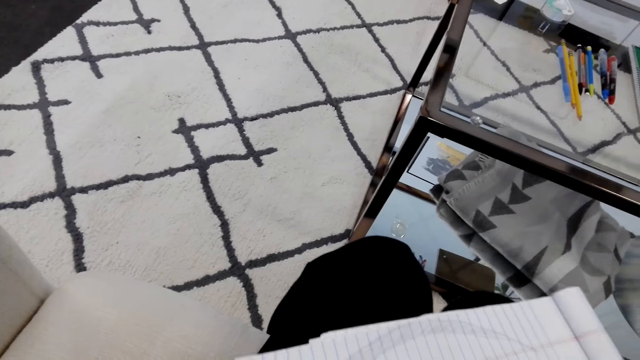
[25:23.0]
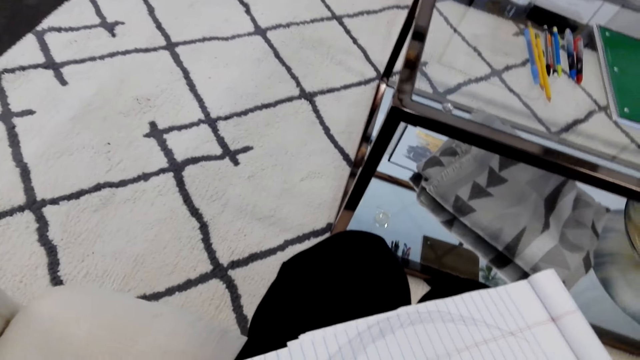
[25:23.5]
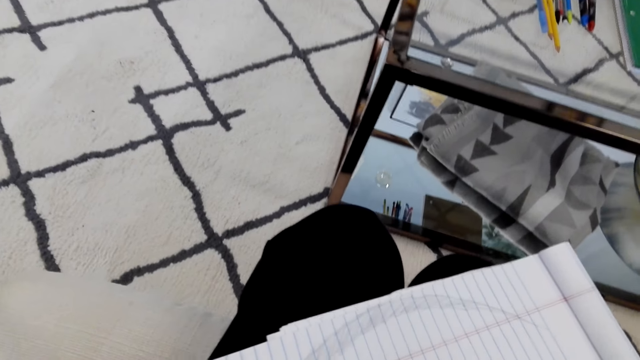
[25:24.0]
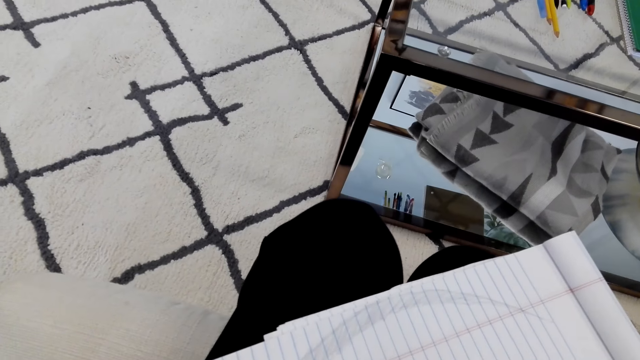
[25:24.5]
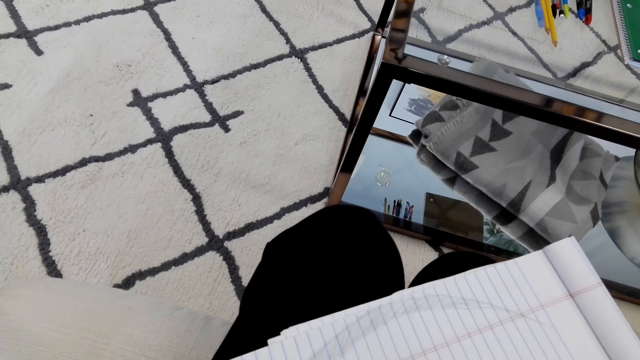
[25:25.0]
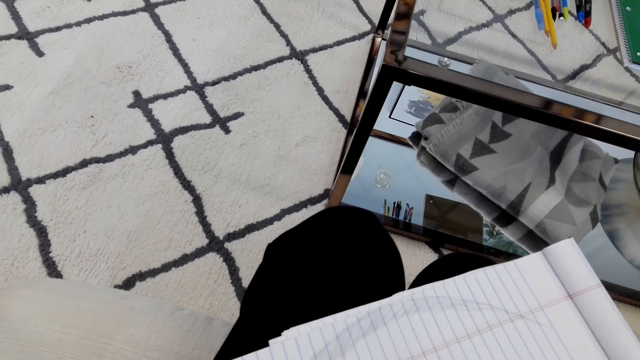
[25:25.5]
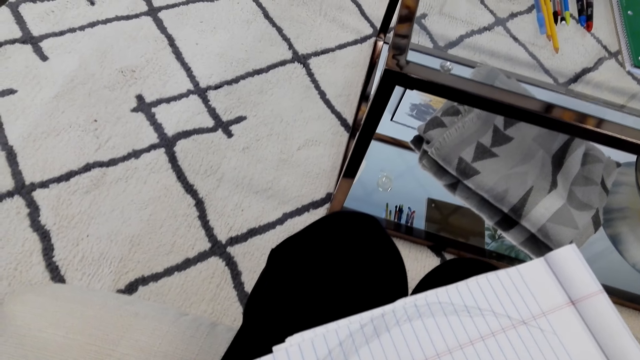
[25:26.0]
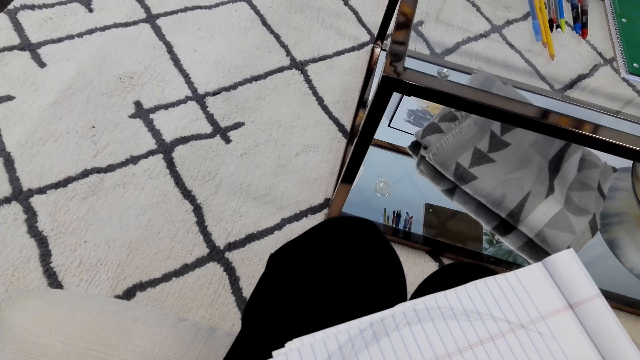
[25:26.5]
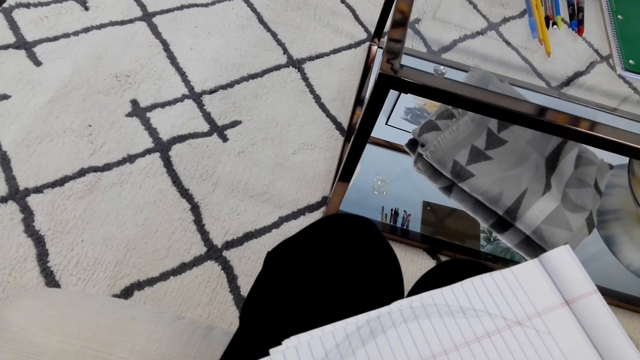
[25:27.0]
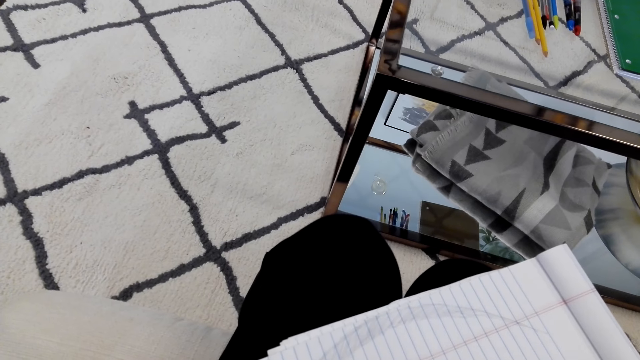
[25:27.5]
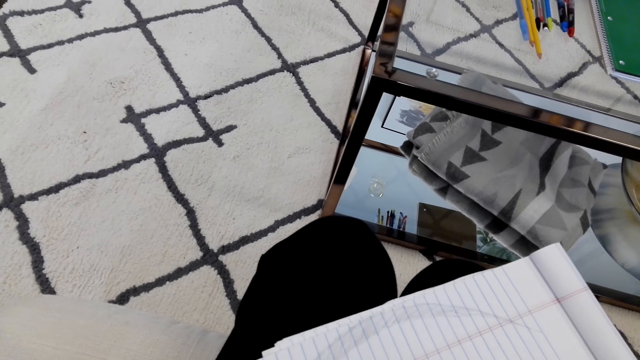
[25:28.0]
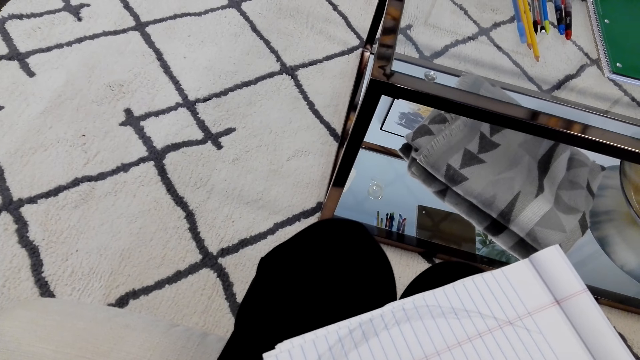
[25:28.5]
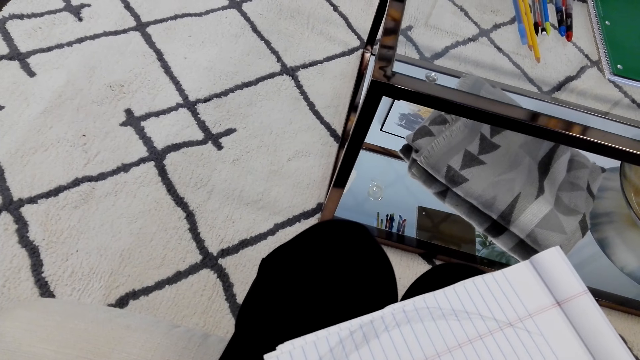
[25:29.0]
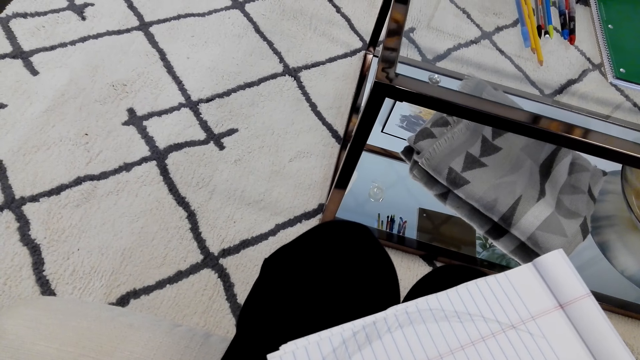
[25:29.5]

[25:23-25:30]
The camera wearer draws on the piece of paper.

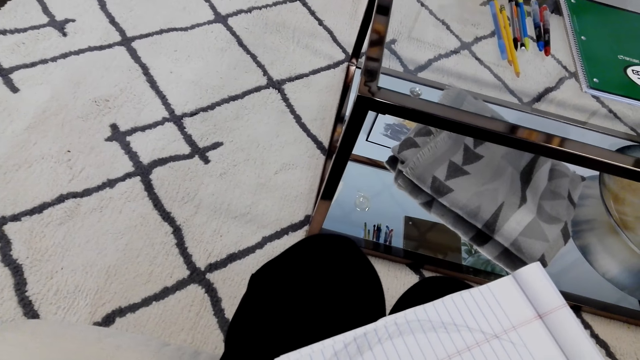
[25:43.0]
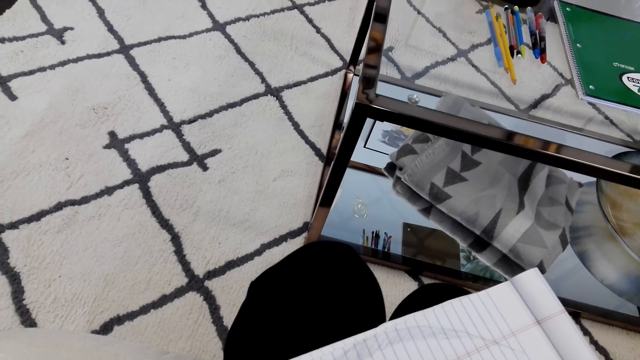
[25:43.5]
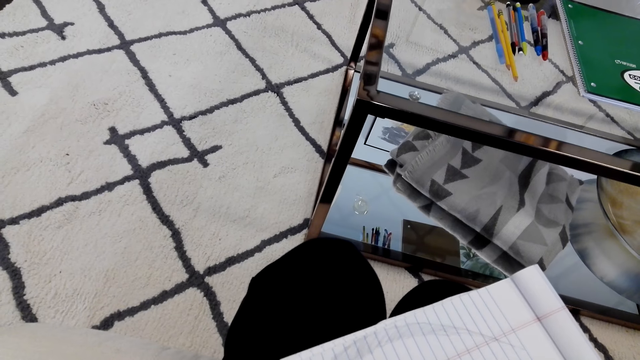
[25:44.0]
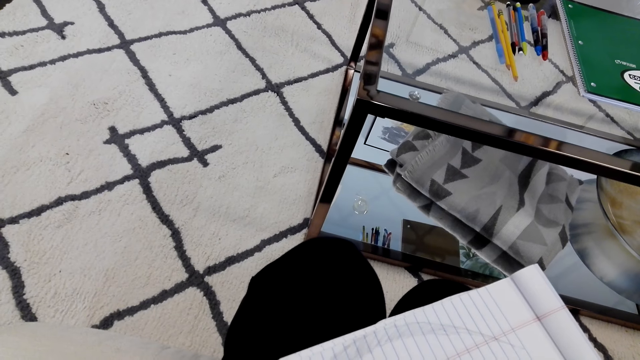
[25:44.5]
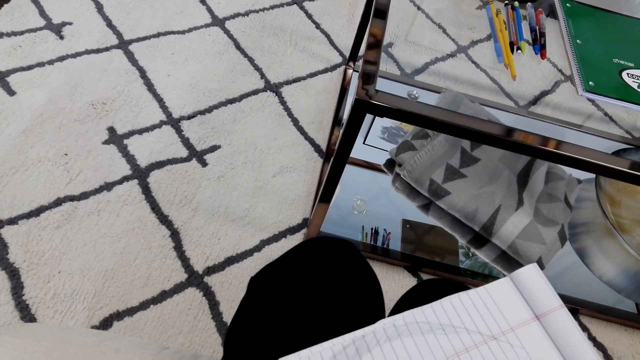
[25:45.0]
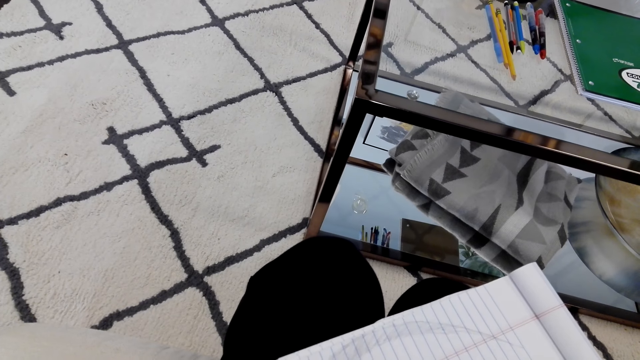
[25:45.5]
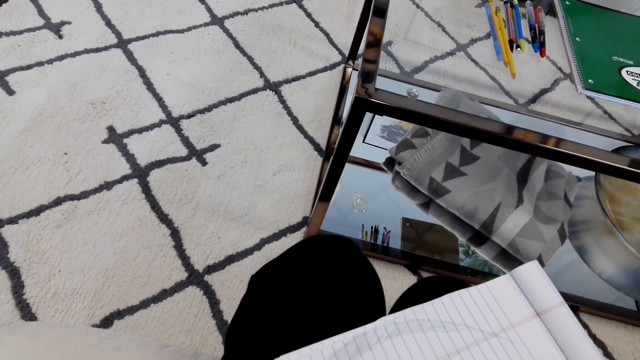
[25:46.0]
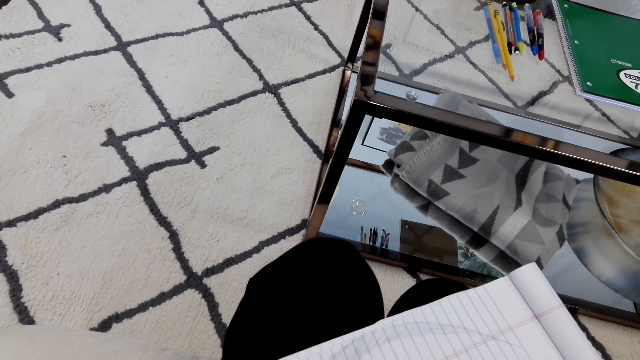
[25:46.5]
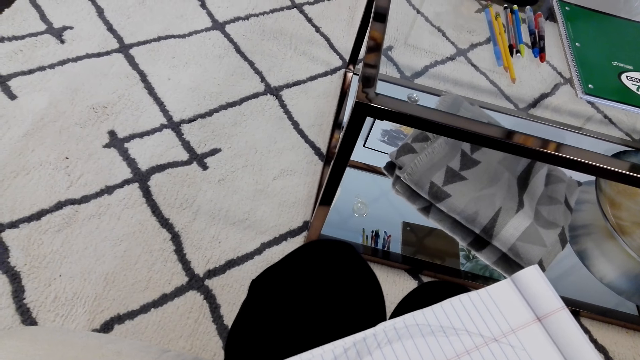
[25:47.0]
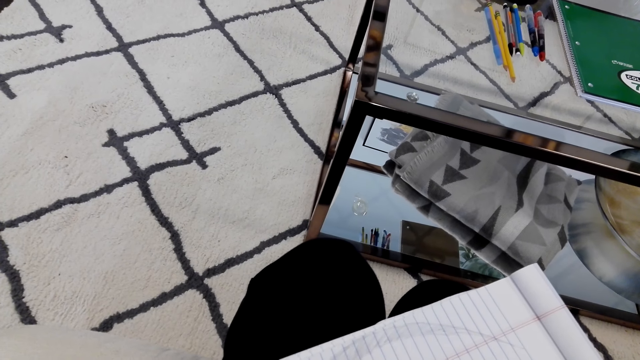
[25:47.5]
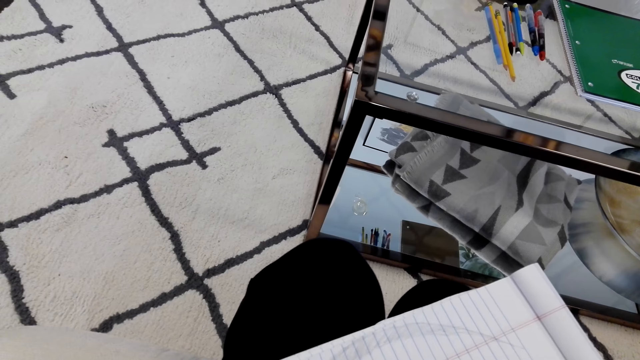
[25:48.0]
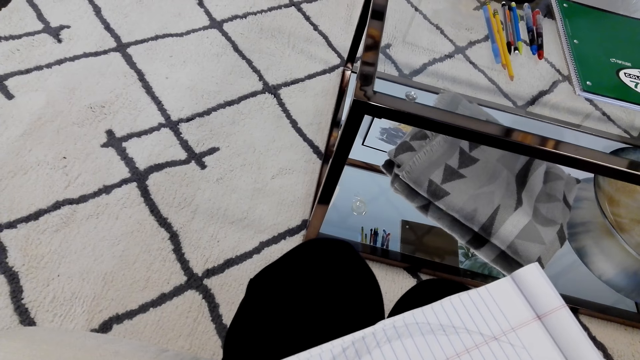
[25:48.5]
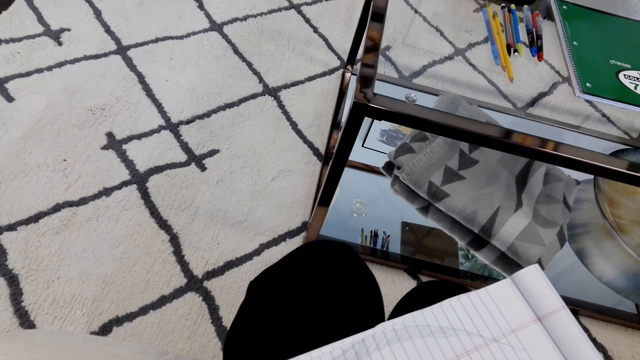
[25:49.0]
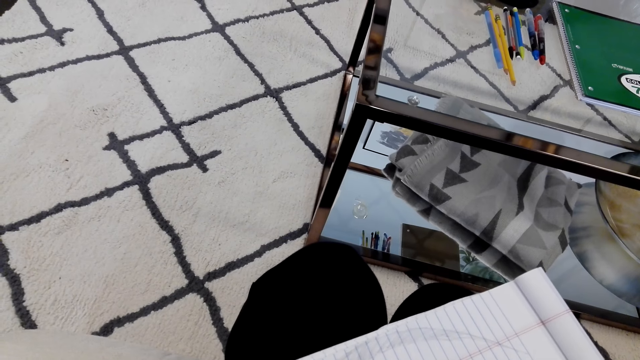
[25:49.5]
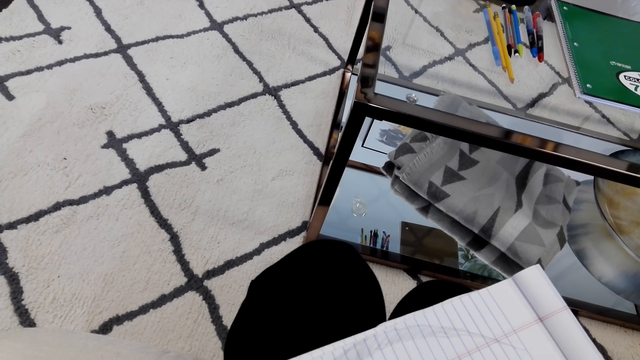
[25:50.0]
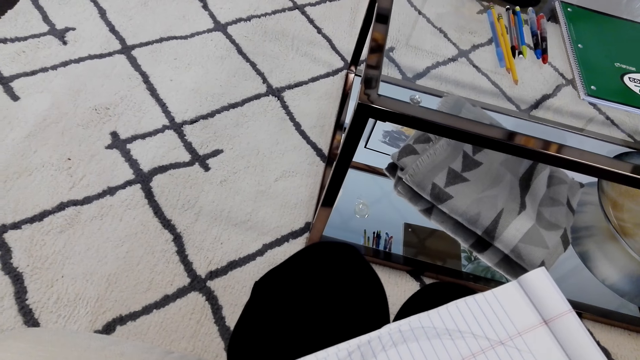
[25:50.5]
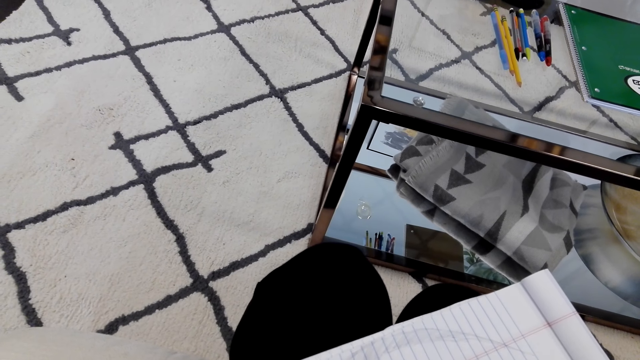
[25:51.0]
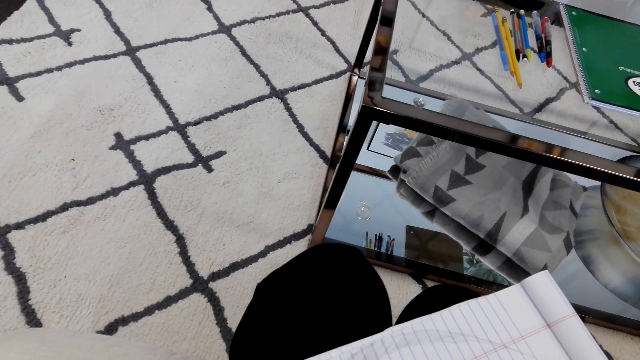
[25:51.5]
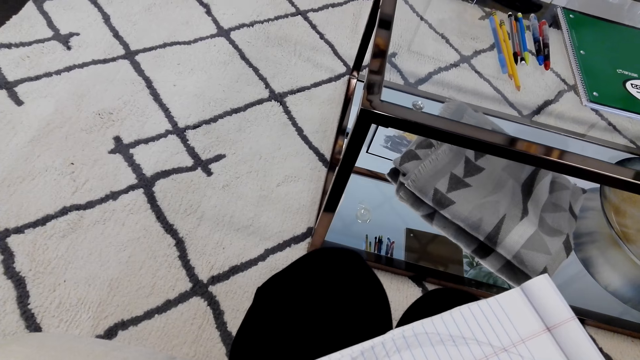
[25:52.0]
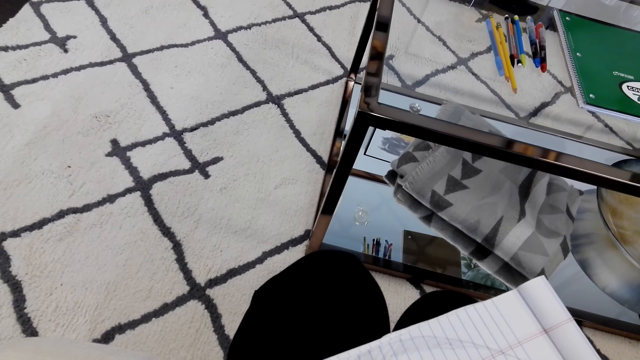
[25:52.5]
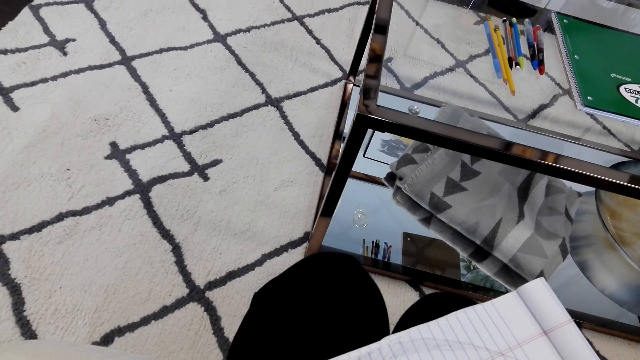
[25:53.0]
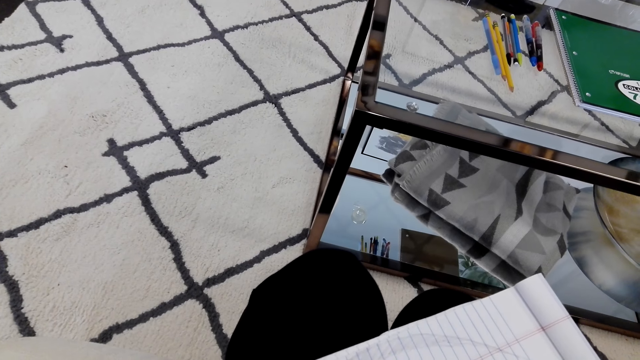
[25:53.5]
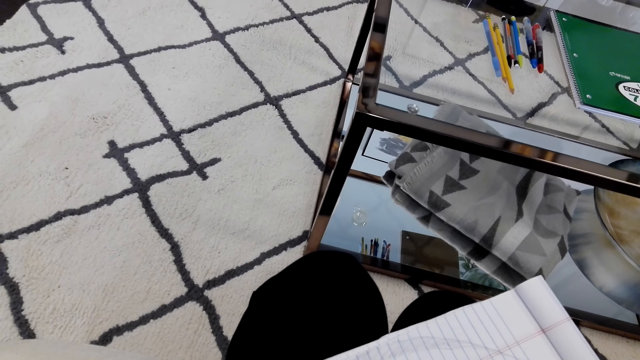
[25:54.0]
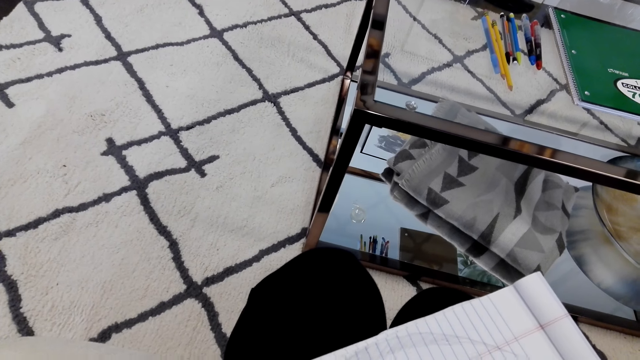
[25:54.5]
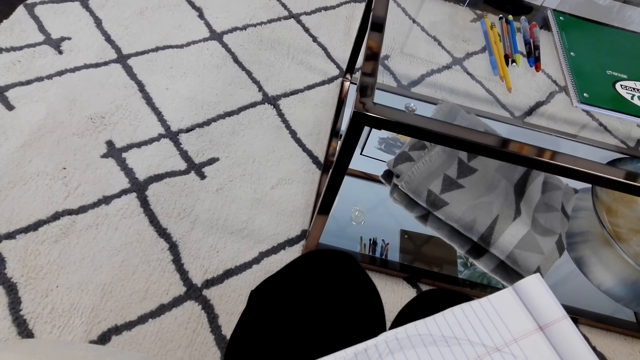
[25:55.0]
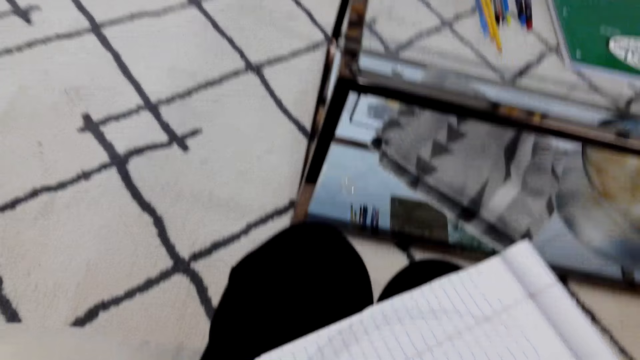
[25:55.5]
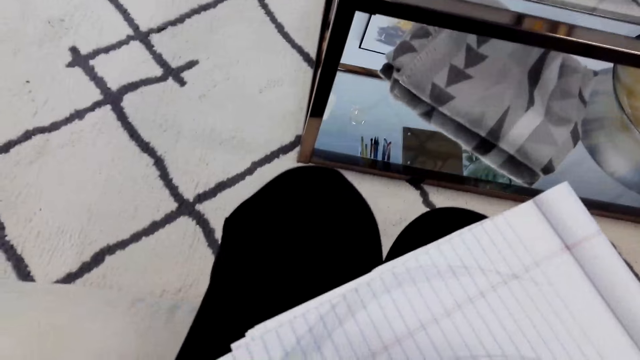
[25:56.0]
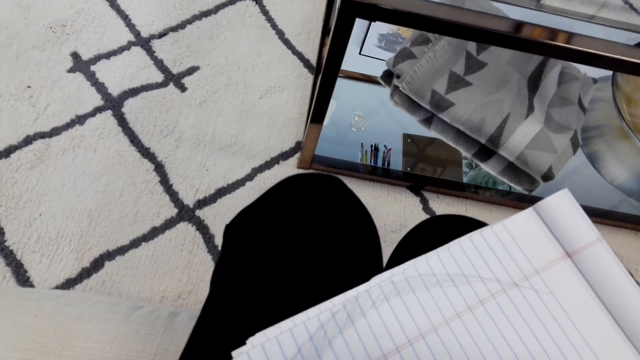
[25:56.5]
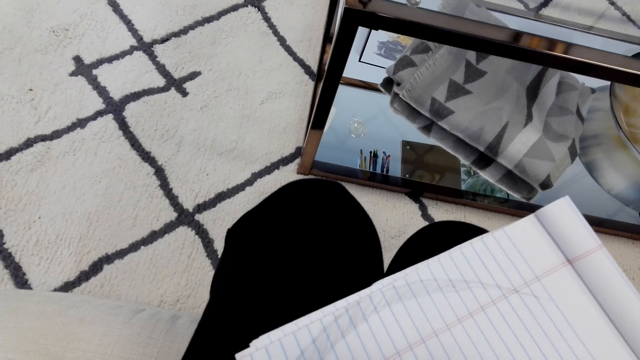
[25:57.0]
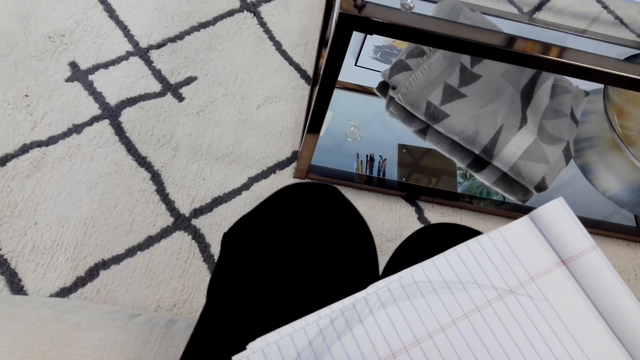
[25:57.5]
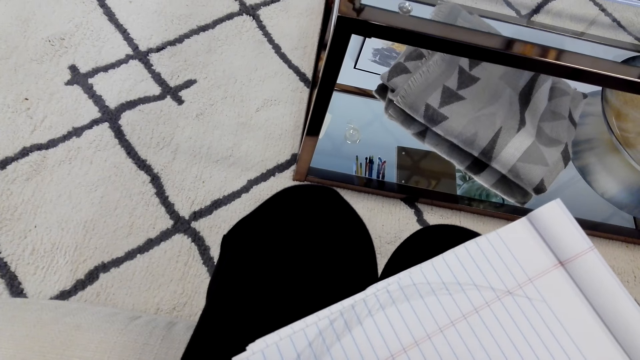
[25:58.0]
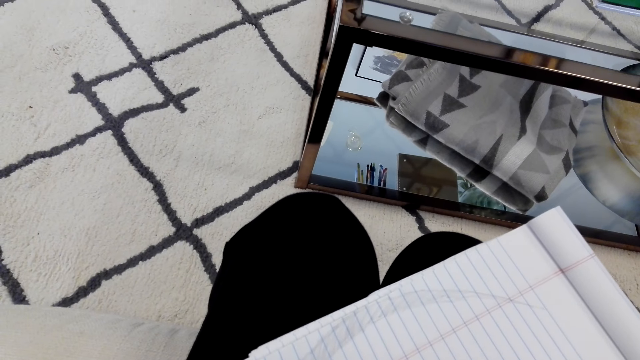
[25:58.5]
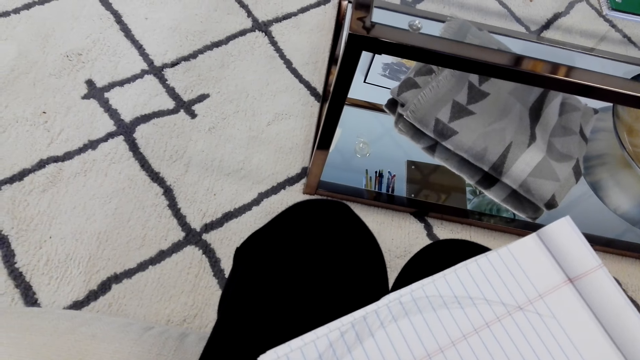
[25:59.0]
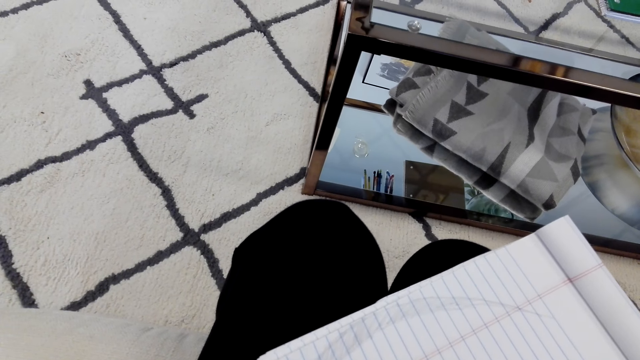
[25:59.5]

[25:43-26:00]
The camera wearer converses with someone. They draw on the piece of paper. They converse with someone. They draw on the piece of paper.
